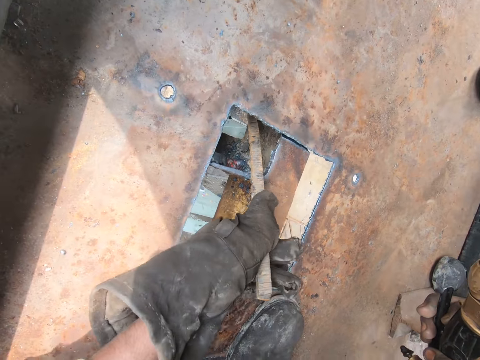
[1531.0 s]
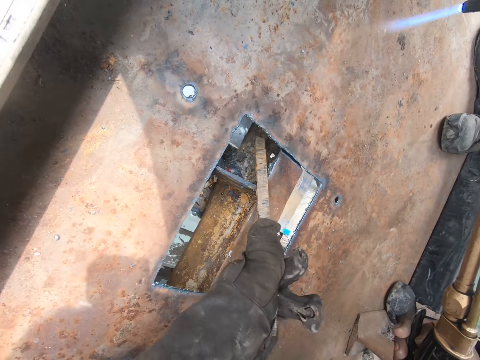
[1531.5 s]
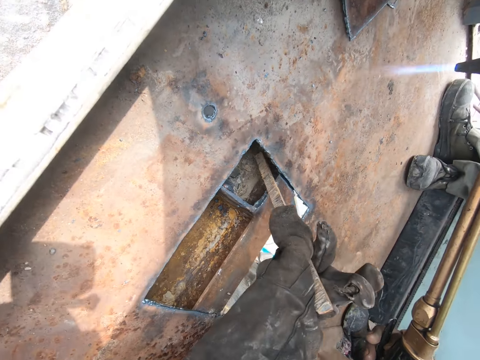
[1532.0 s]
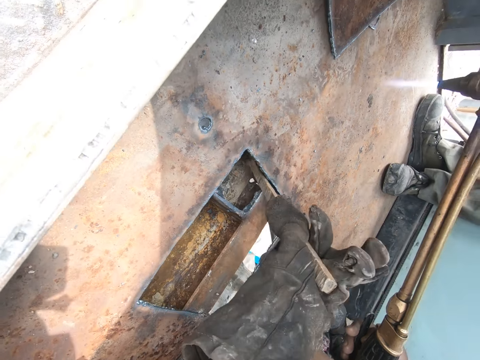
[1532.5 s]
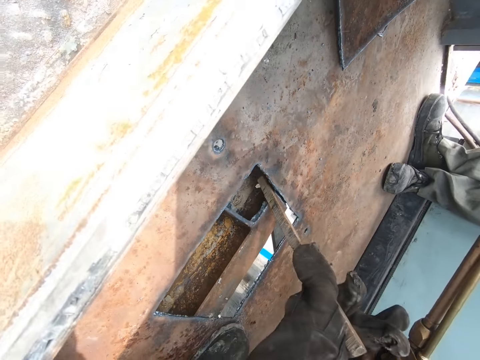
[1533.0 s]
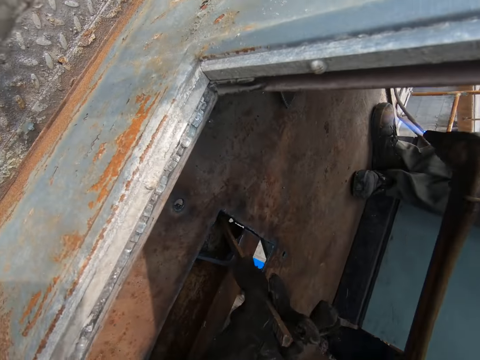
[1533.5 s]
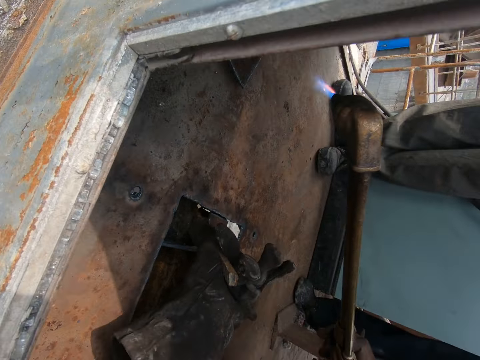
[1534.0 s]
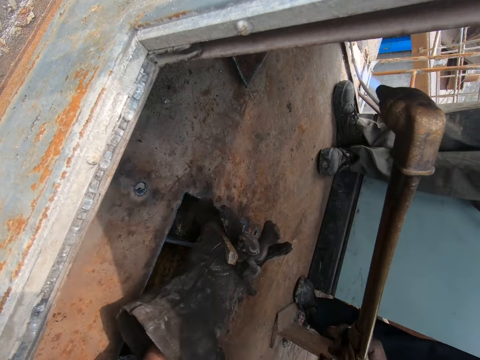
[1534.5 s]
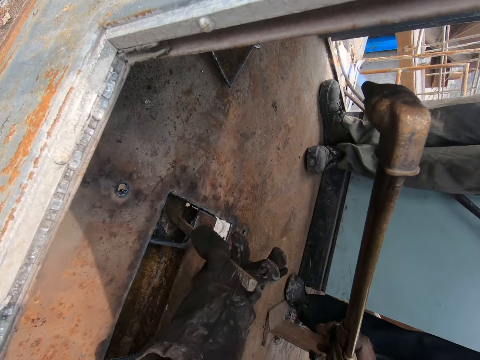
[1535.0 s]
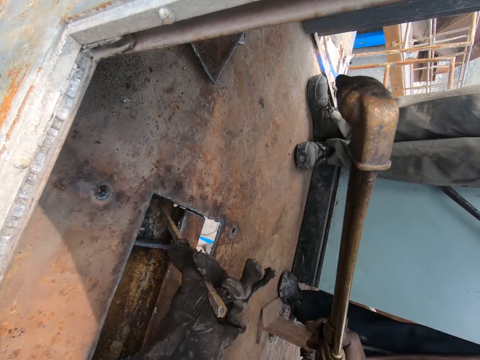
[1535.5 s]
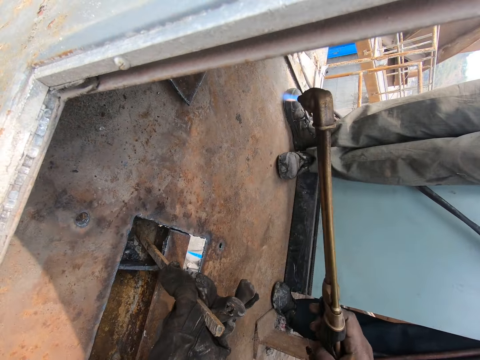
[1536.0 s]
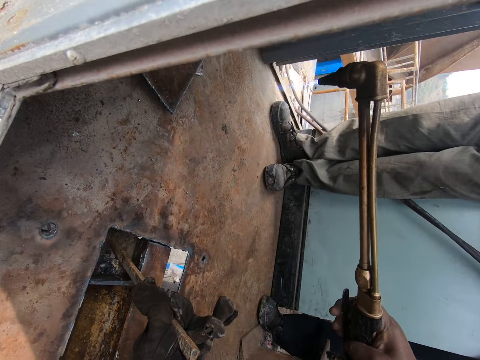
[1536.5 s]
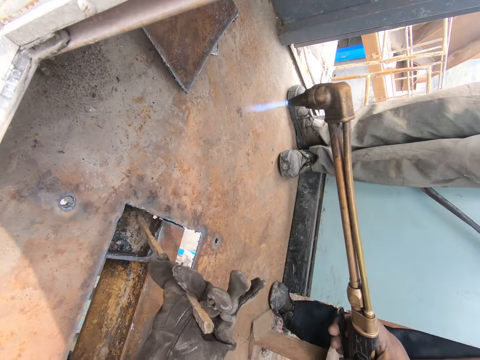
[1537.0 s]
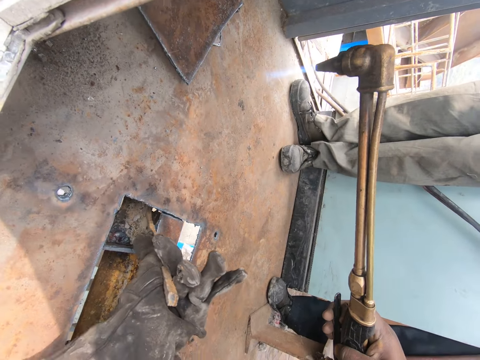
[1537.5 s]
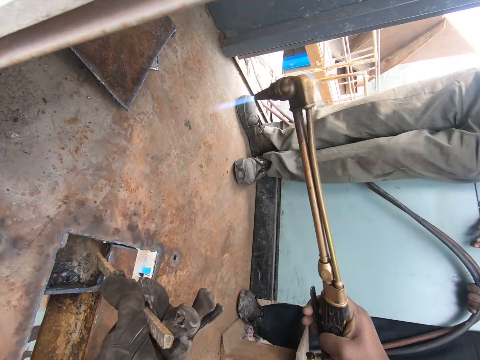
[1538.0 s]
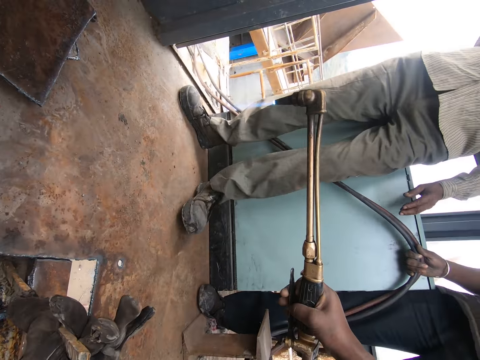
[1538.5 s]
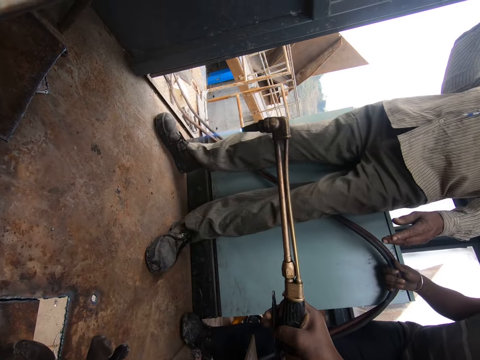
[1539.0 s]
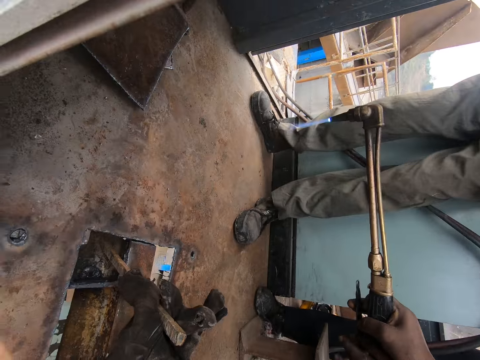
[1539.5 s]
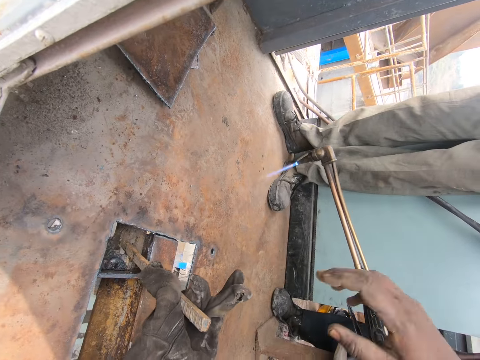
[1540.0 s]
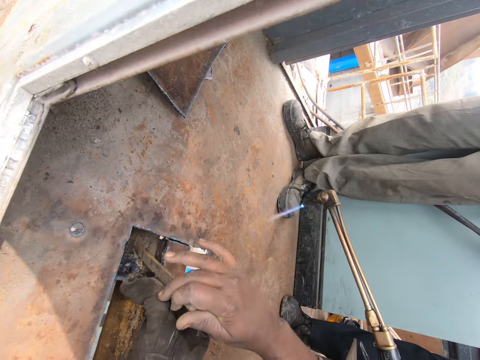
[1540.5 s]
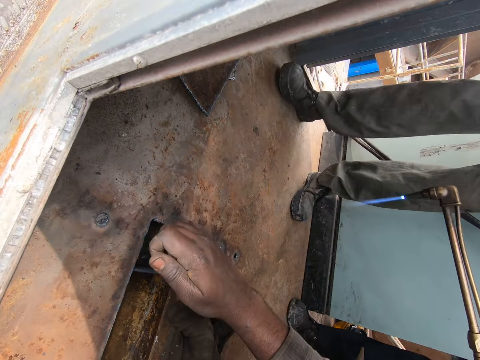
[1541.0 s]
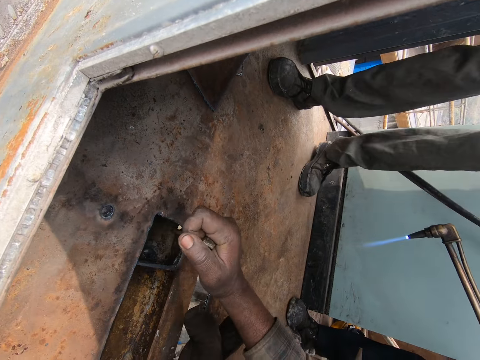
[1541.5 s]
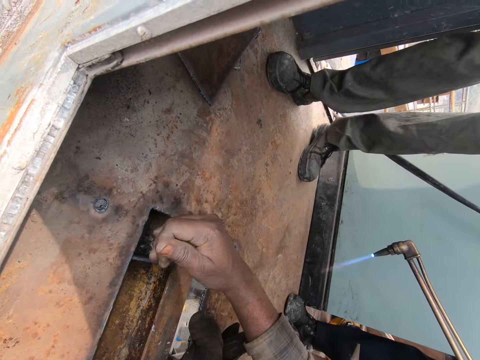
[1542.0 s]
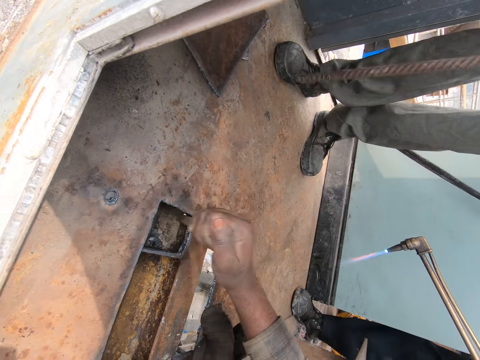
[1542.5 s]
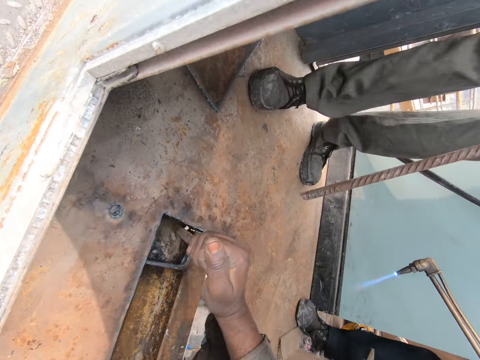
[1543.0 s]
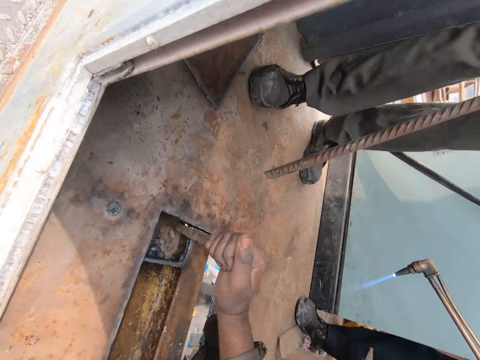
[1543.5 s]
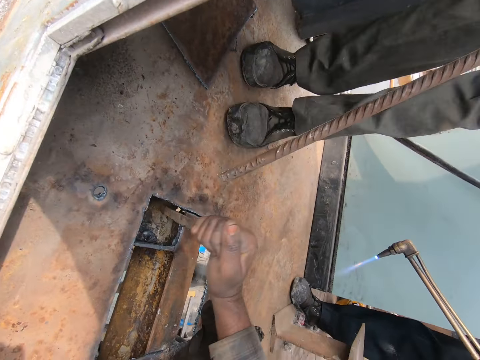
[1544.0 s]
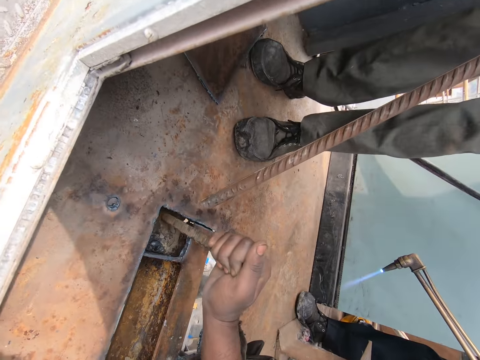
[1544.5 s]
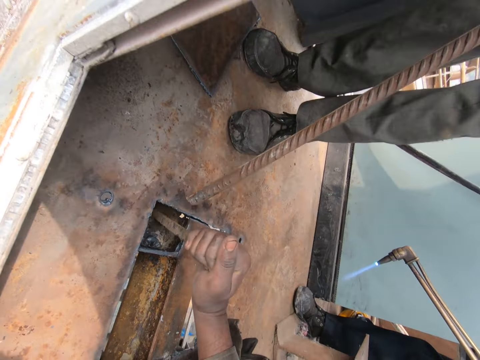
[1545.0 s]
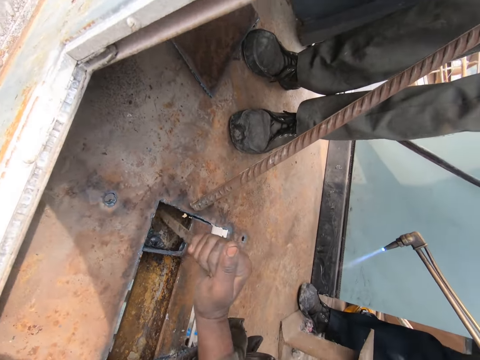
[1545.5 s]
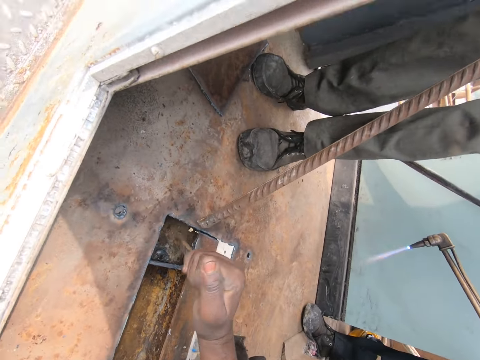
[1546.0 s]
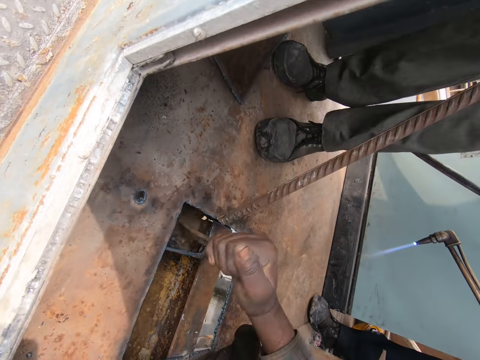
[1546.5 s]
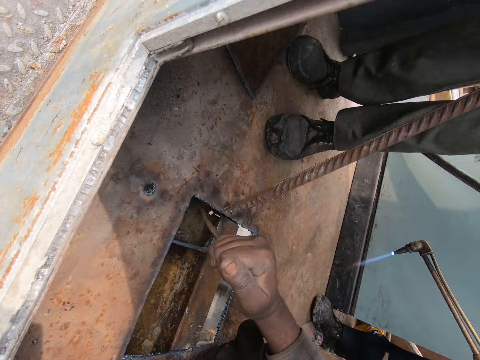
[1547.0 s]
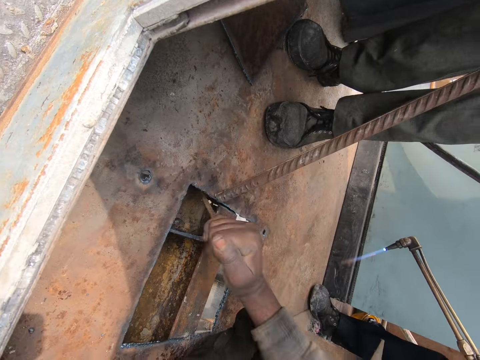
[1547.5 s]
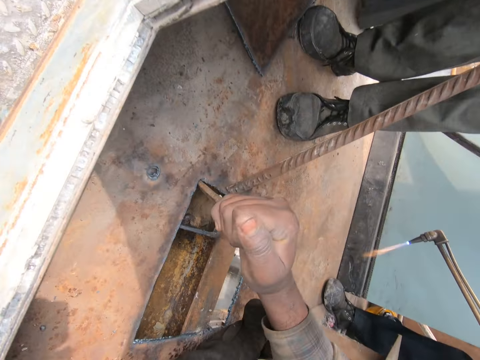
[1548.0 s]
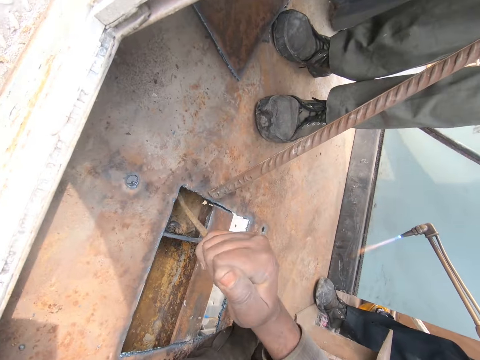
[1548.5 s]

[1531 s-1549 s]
The camera wearer passes the weld gun to a person. He clears the metal rod with the metal and passes the piece of metal to his right hand. A man steps toward the metal. The camera wearer clears the metal rod with the metal and removes metal particles from the metal using the piece of metal. The man puts a metal rod on the metal on the ground. The camera wearer removes metal particles from the metal using the piece of metal.

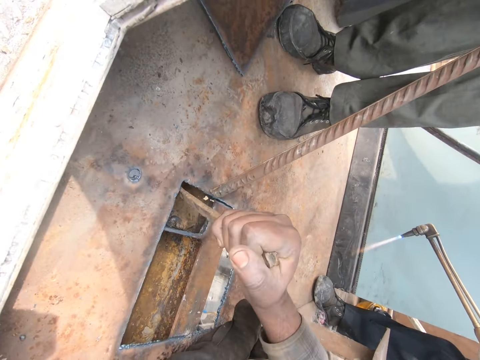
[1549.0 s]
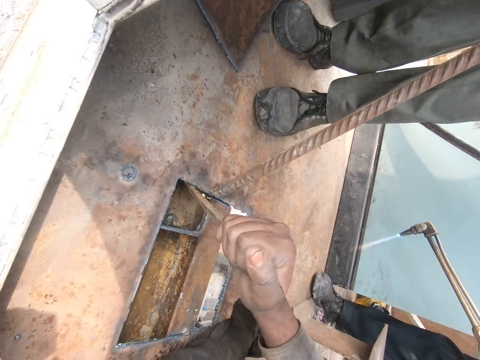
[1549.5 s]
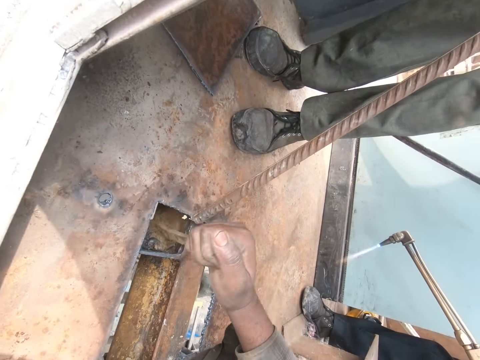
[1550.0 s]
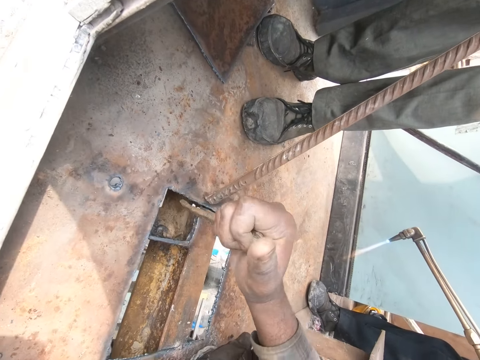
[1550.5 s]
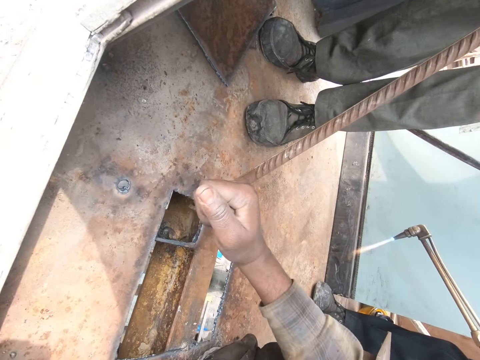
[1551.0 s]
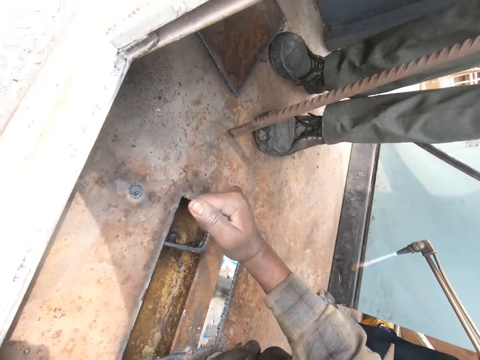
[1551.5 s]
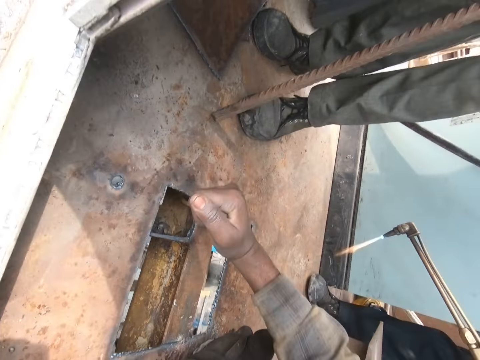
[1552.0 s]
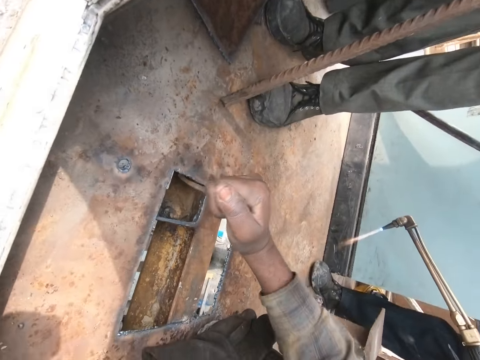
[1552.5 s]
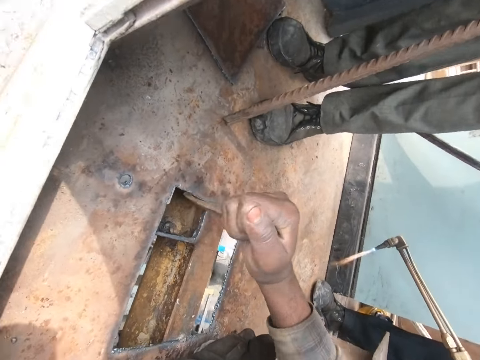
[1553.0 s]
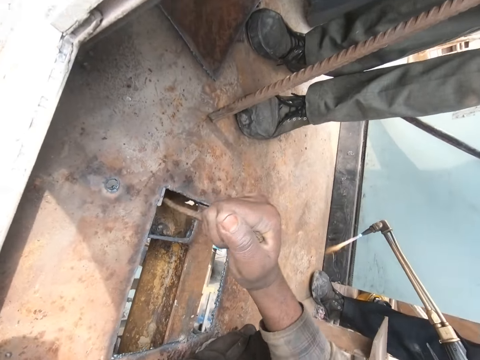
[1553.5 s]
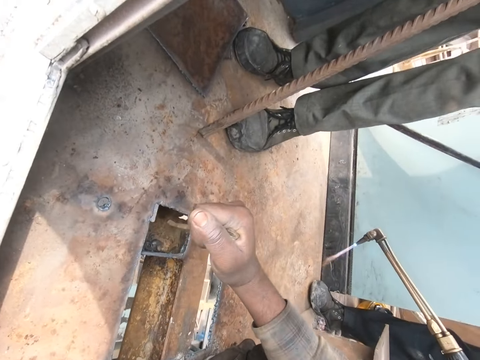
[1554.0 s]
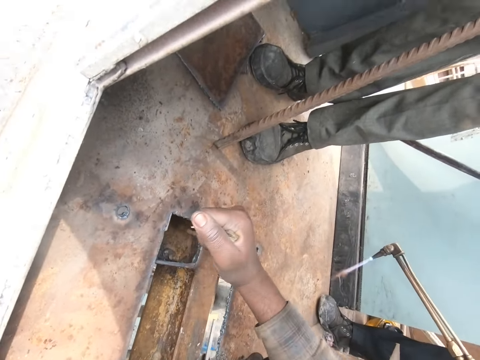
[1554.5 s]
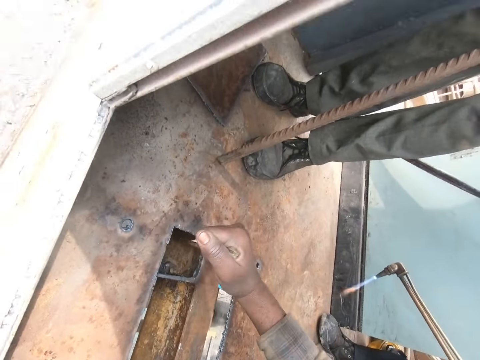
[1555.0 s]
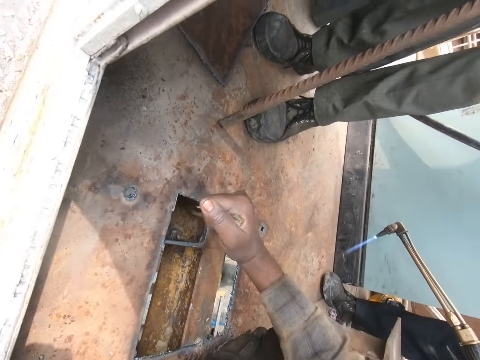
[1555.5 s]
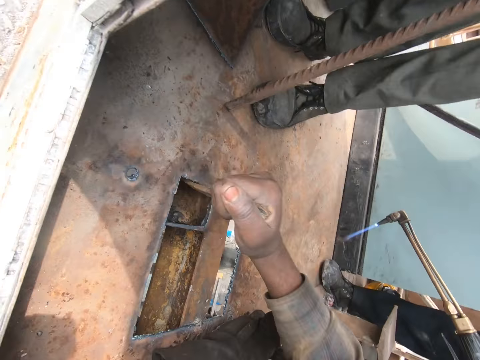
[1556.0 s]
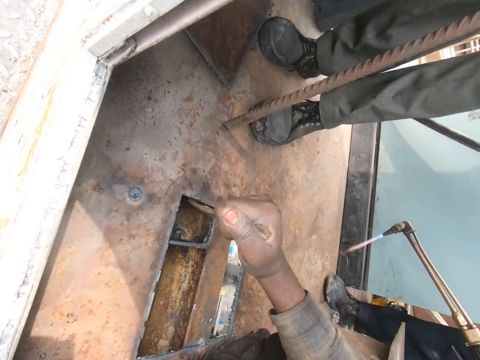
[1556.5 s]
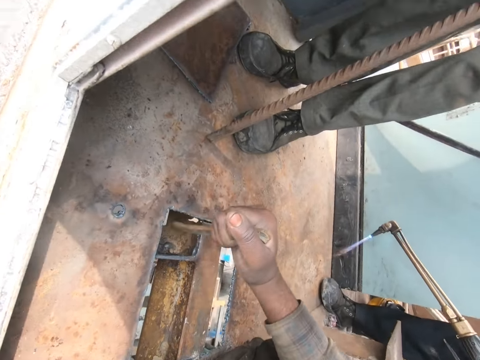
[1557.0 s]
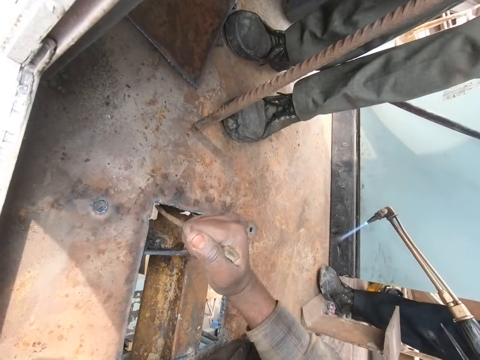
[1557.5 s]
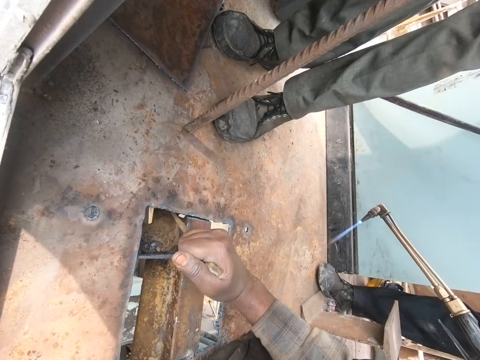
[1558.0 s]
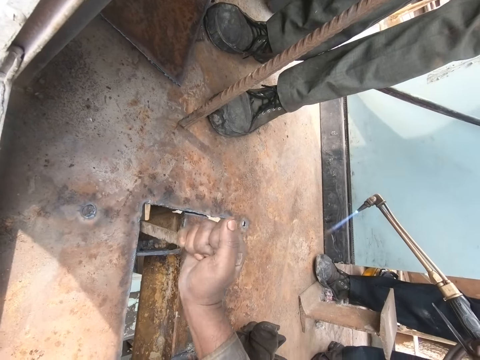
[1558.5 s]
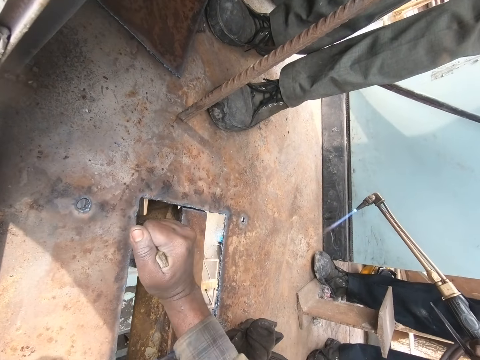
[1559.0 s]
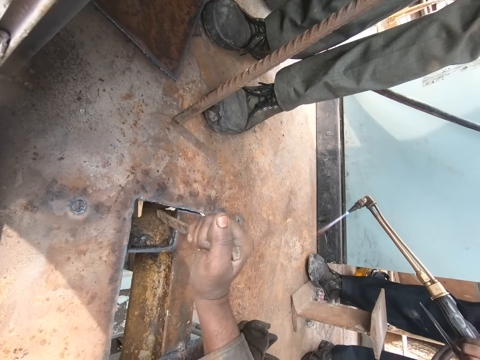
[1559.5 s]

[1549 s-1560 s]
A person removes a metal rod from the metal on the ground. The camera wearer removes metal particles from the metal using the piece of metal.
